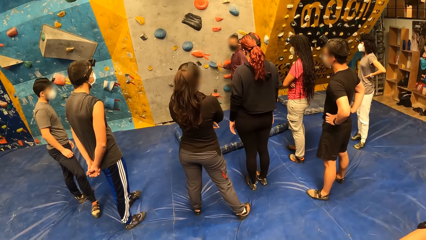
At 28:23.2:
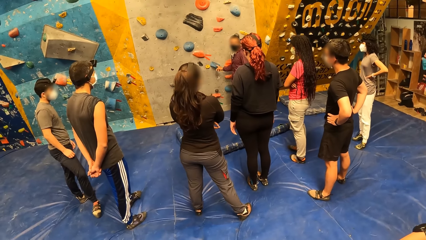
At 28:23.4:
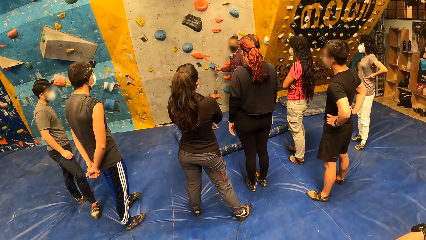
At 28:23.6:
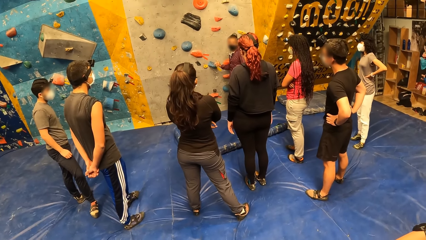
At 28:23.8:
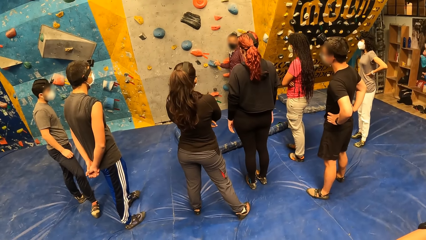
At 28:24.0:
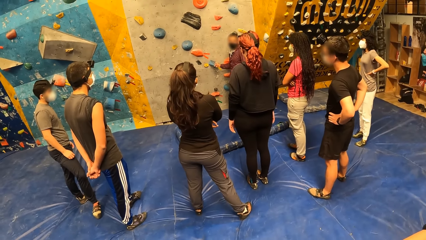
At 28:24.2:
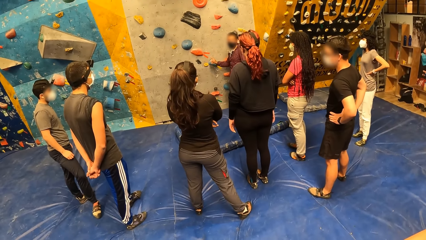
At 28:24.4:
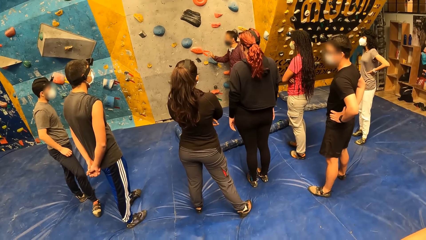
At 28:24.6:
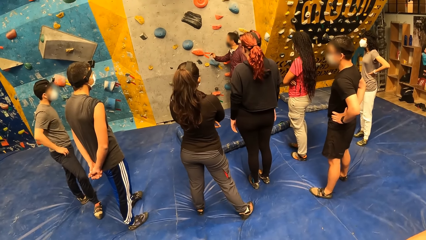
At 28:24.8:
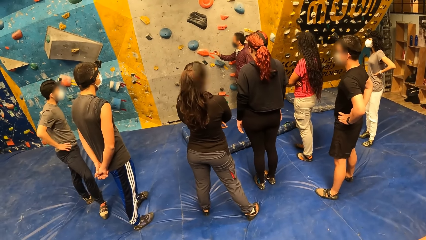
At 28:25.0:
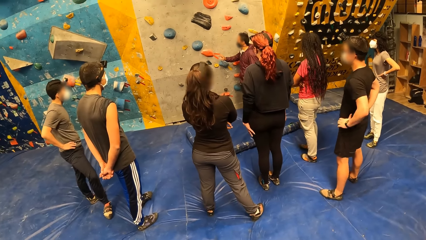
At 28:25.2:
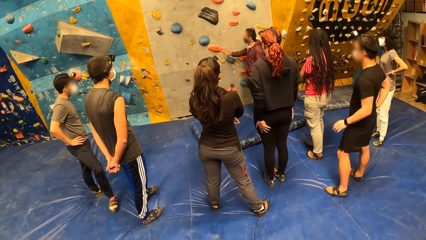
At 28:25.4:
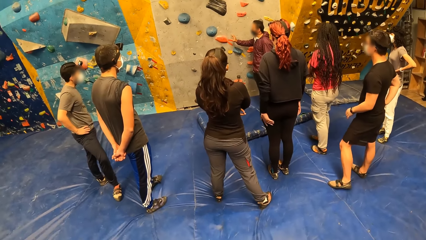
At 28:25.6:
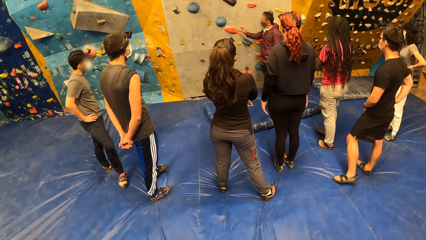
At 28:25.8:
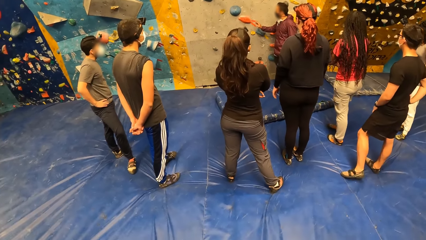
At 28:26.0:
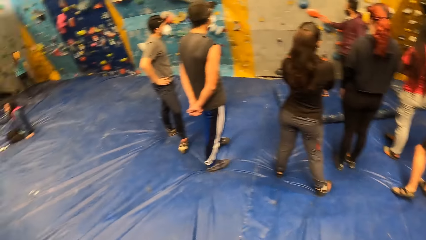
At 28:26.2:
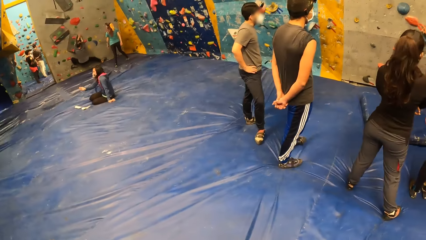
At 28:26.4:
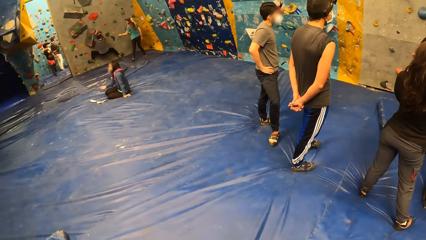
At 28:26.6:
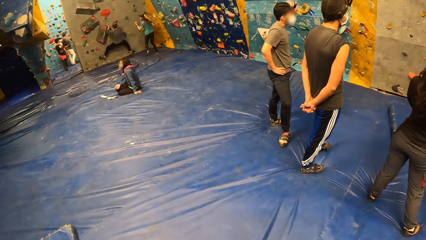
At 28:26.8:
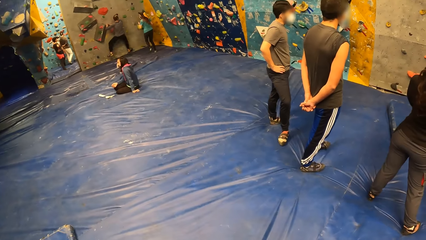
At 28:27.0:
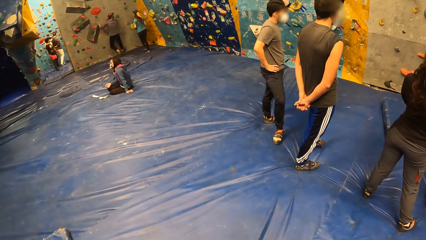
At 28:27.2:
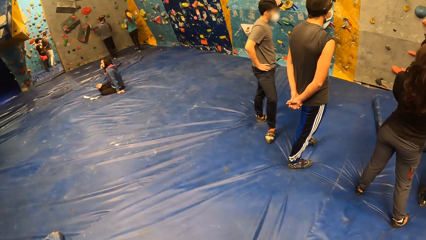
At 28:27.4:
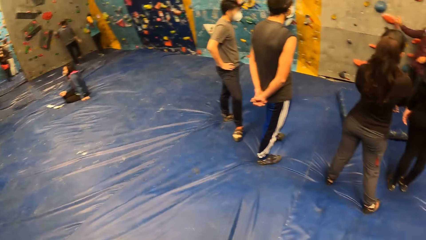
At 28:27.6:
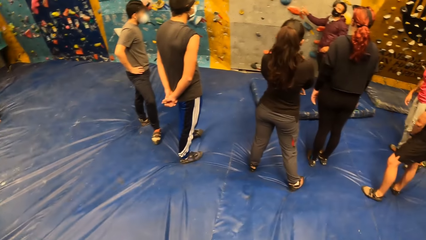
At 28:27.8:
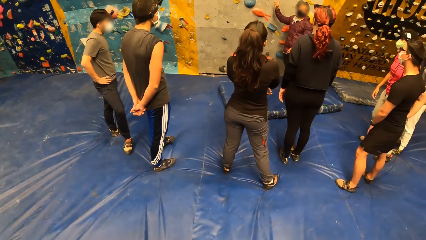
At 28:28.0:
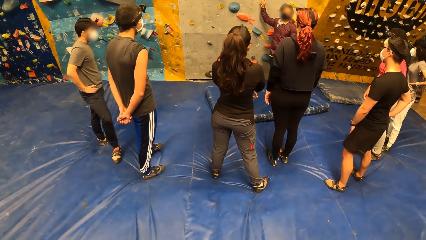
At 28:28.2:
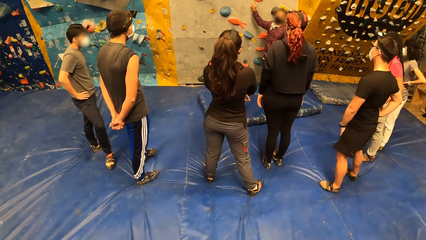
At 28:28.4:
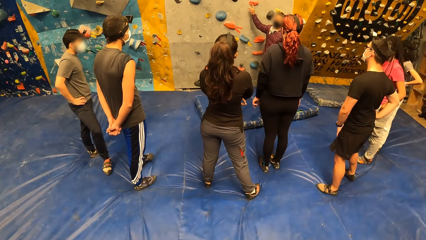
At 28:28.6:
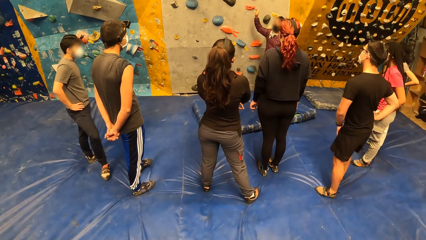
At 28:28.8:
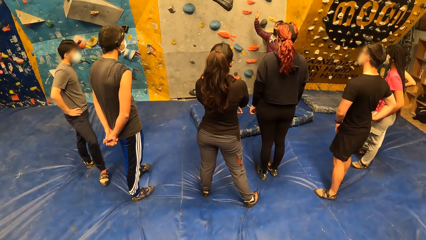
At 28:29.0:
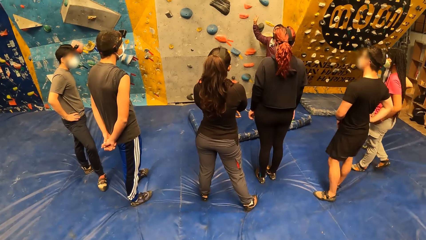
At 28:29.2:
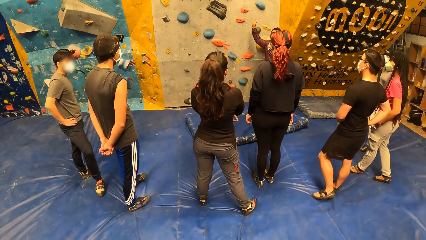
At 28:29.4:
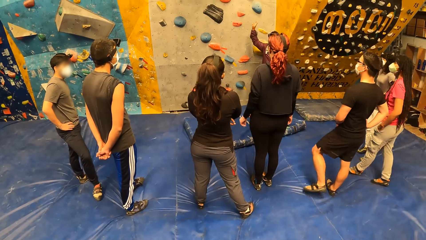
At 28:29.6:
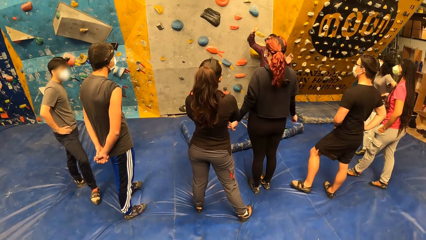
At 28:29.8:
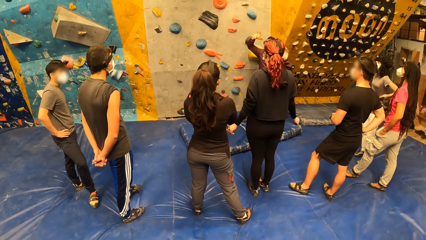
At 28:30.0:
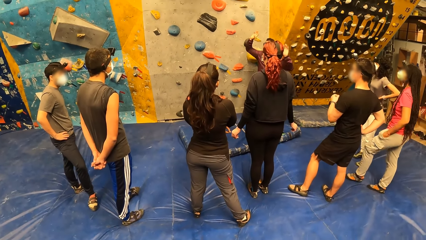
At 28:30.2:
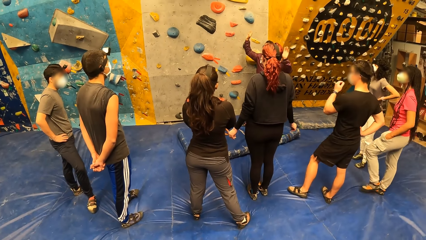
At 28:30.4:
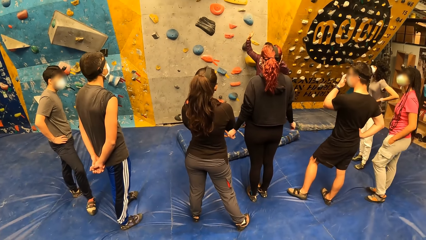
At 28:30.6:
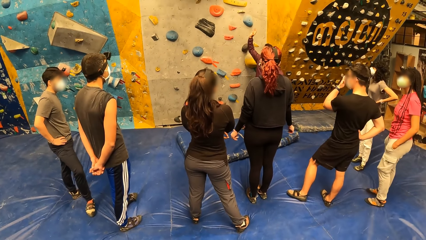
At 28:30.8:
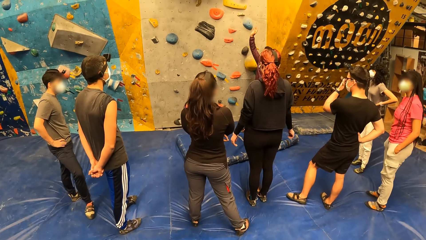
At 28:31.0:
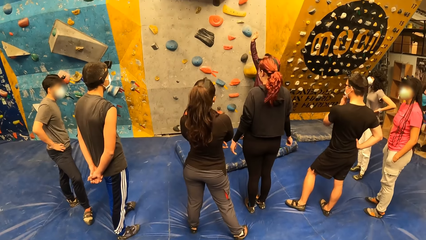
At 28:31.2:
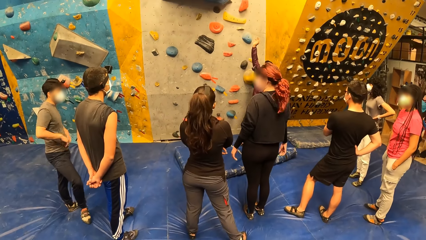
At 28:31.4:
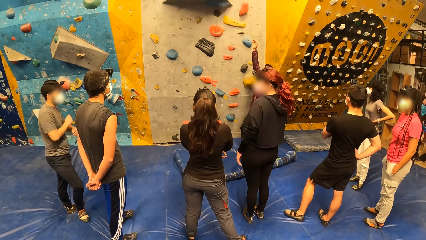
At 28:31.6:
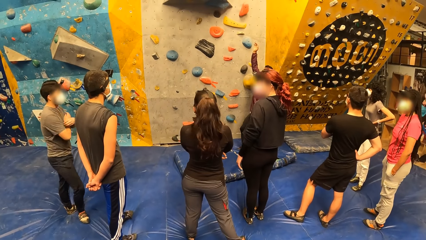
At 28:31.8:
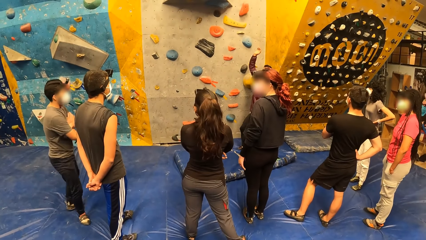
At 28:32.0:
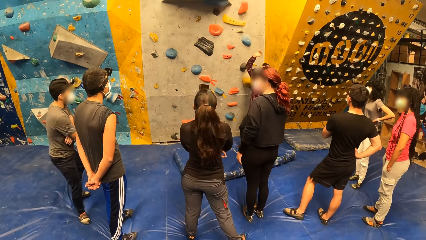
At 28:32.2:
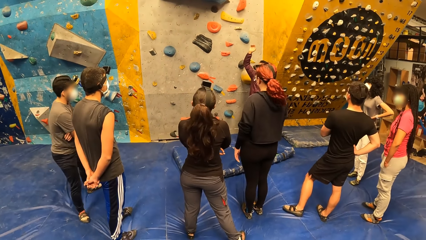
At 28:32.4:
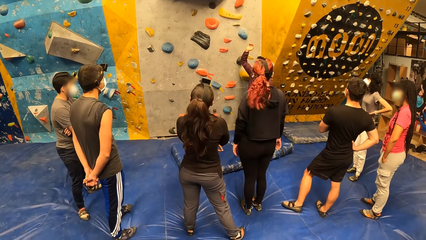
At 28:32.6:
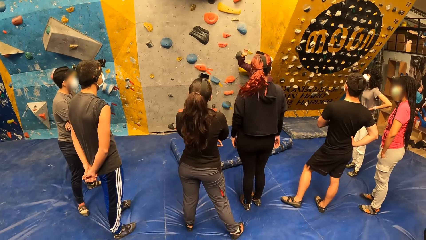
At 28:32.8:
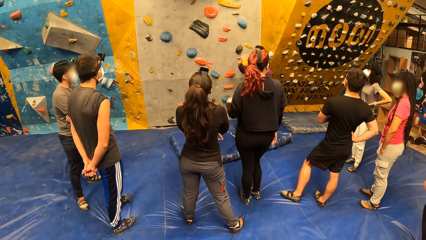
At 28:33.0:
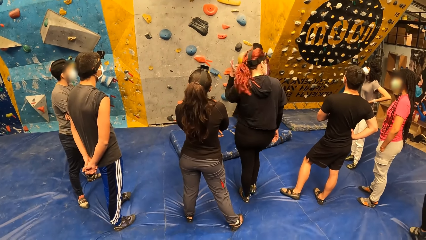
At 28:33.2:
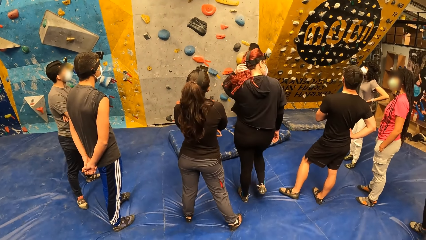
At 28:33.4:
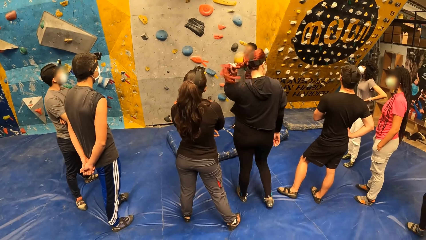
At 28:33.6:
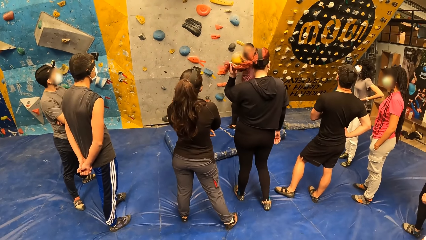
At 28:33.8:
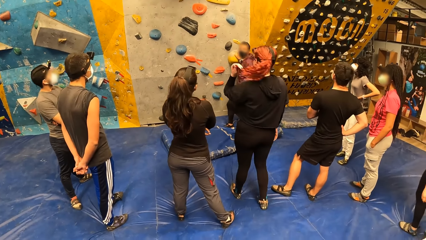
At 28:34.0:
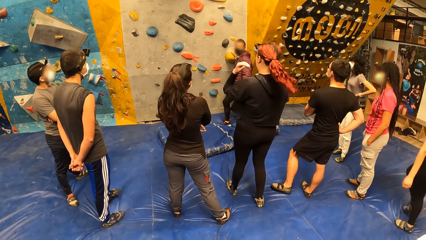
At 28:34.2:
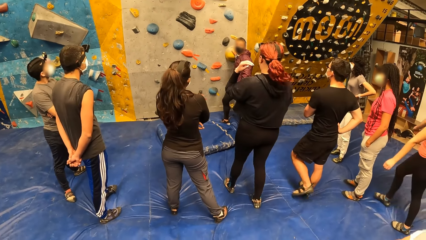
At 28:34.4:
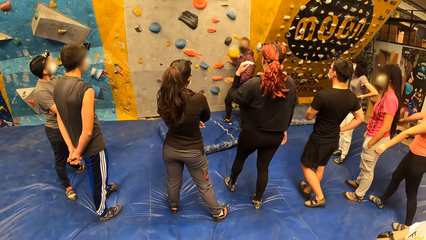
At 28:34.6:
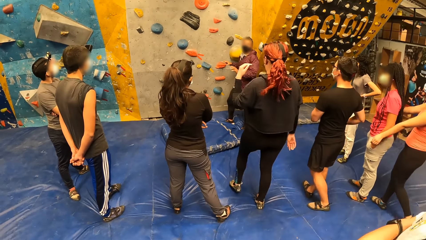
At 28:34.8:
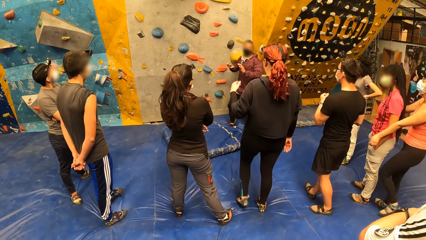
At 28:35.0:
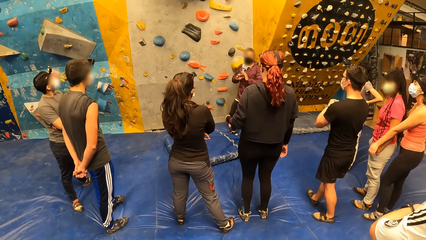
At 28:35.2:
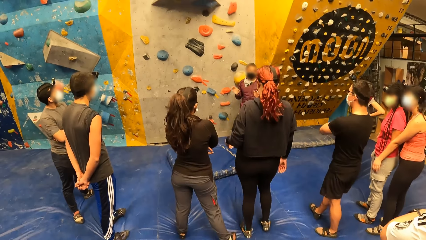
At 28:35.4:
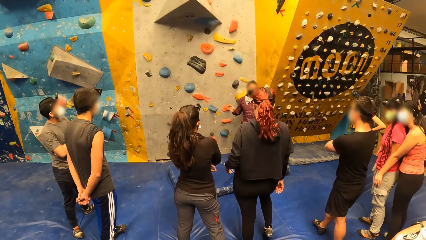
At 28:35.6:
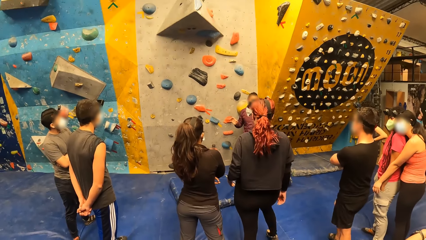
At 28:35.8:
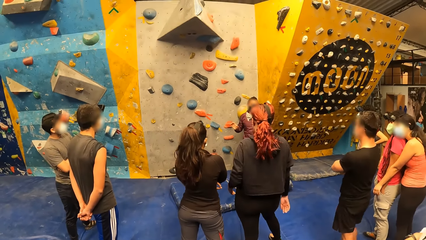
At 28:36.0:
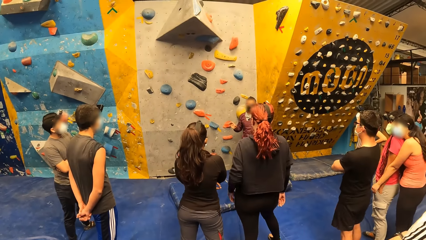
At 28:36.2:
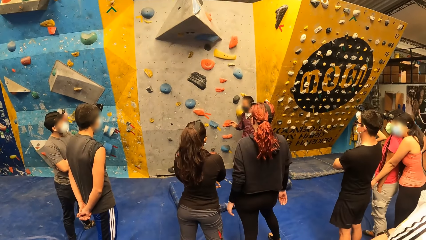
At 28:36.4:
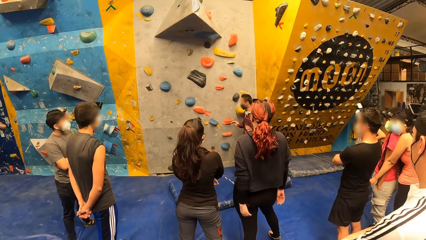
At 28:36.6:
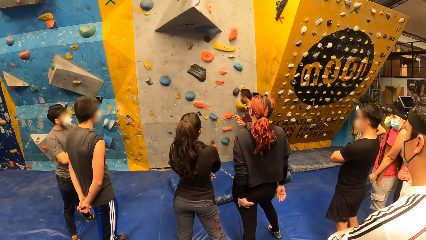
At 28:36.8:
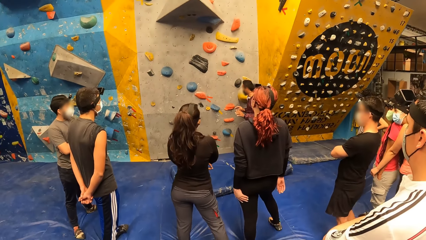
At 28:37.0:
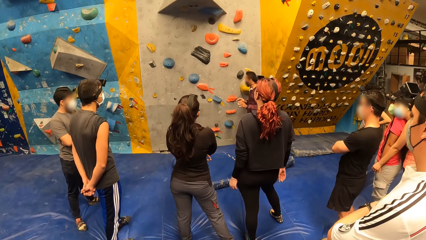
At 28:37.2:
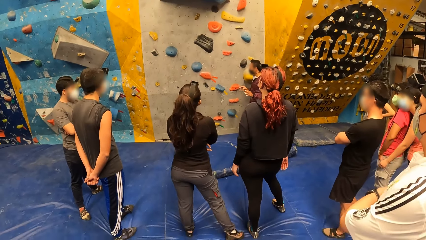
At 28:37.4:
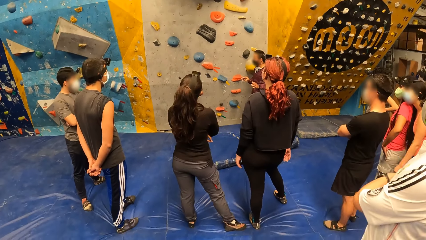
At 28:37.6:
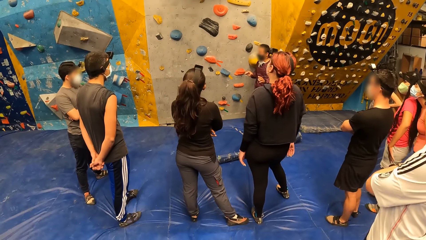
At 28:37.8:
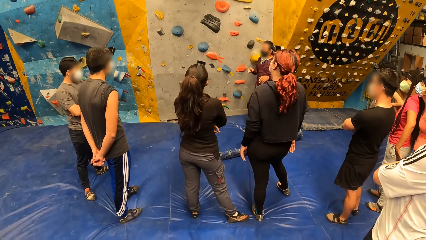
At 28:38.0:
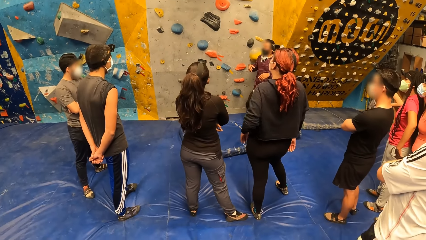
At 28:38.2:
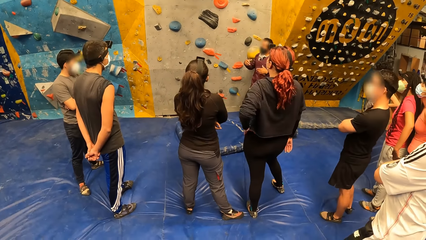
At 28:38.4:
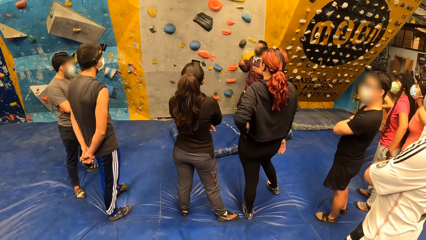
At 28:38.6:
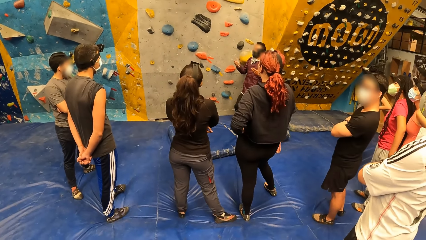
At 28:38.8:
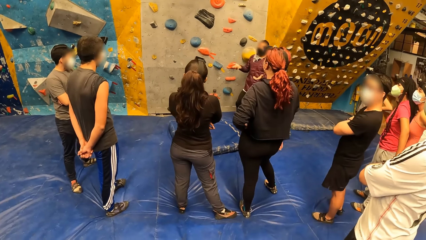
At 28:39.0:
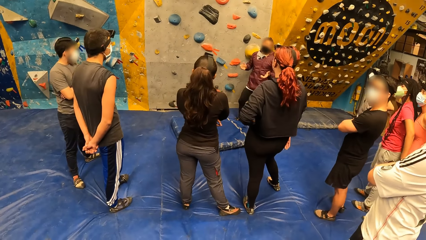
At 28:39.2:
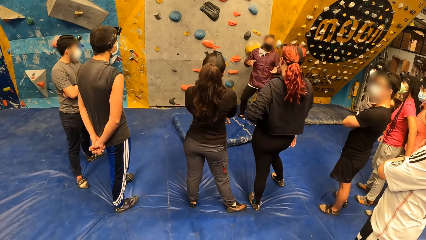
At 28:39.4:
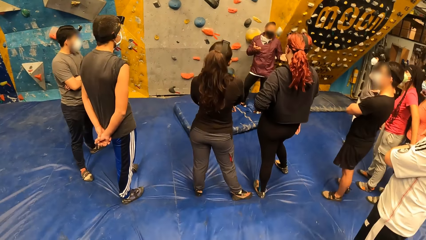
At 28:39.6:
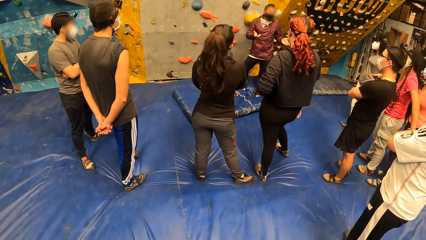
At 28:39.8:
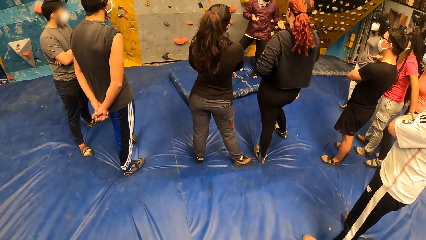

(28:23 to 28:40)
The camera wearer looks around. The man explains the rock climbing game.
